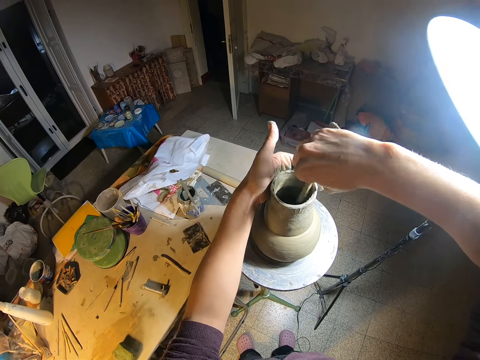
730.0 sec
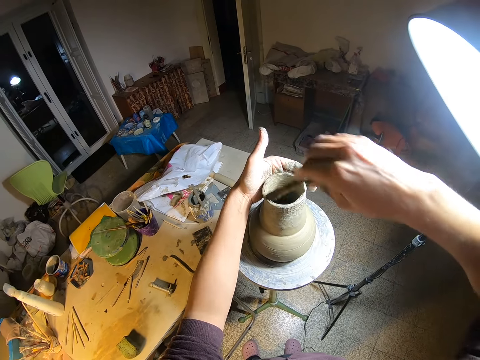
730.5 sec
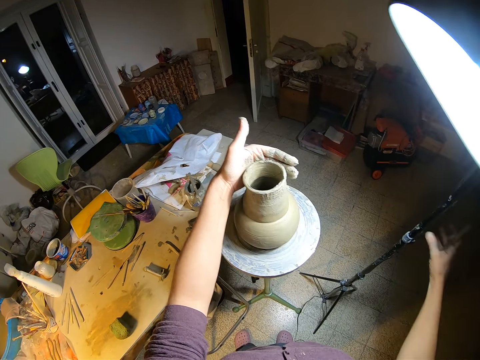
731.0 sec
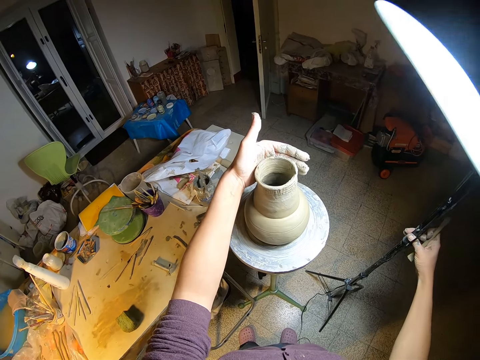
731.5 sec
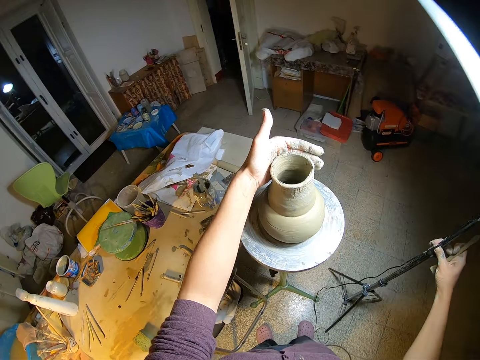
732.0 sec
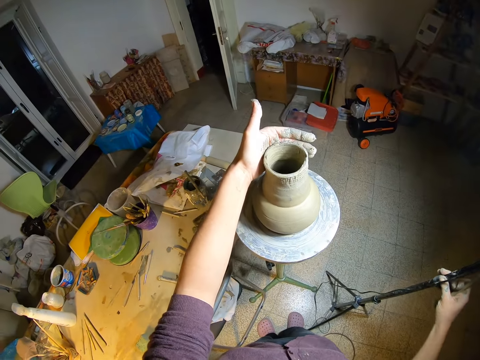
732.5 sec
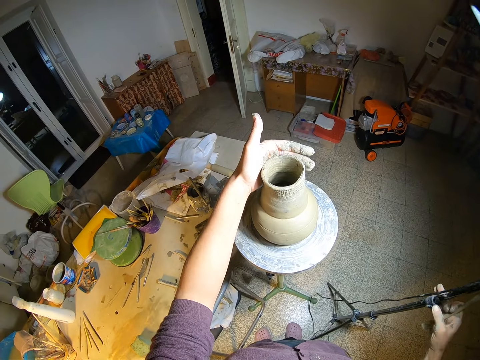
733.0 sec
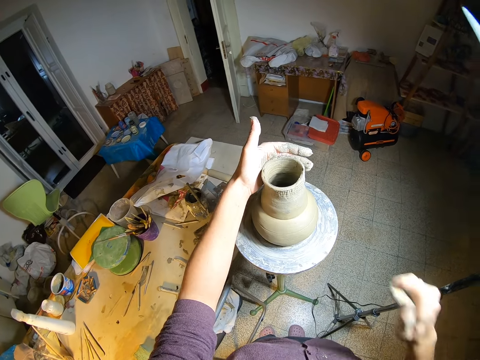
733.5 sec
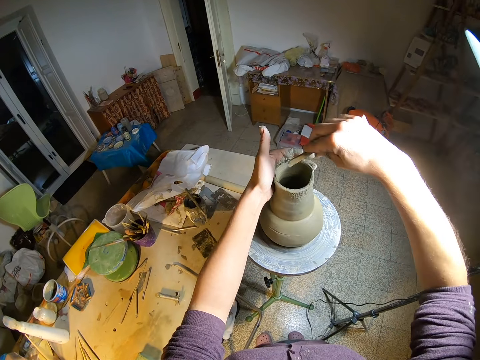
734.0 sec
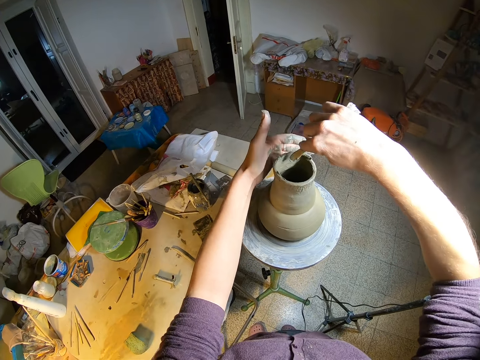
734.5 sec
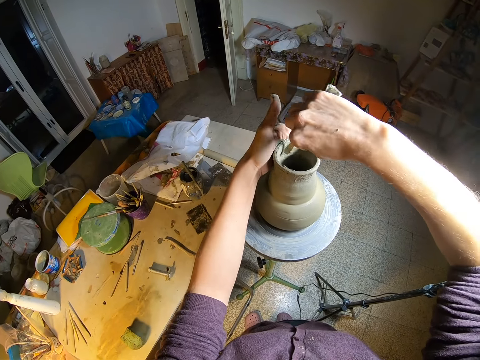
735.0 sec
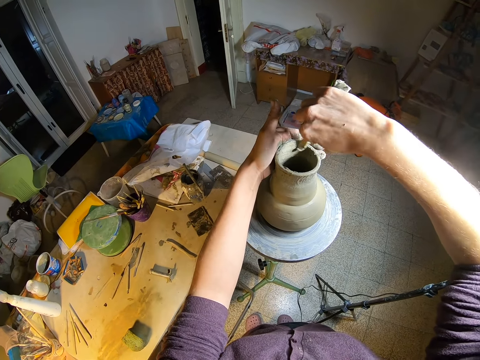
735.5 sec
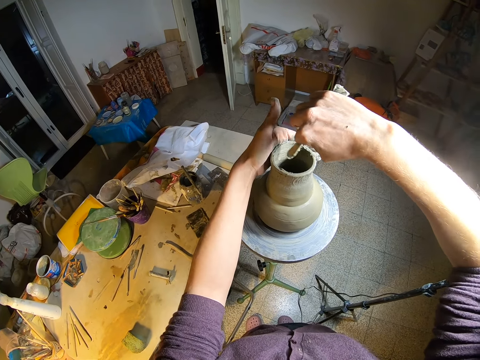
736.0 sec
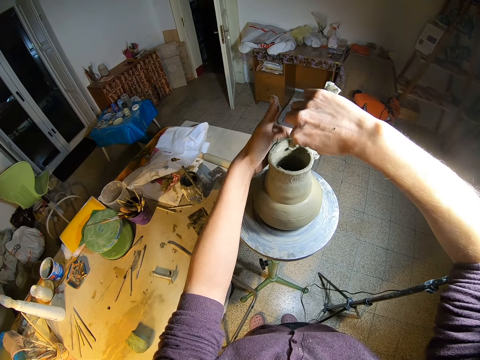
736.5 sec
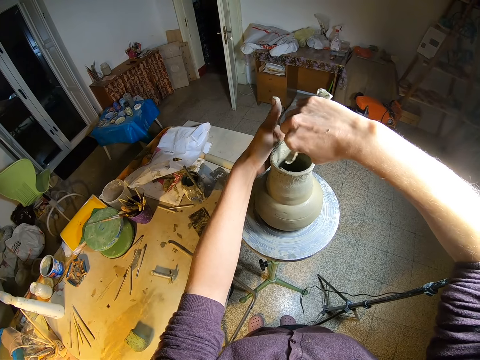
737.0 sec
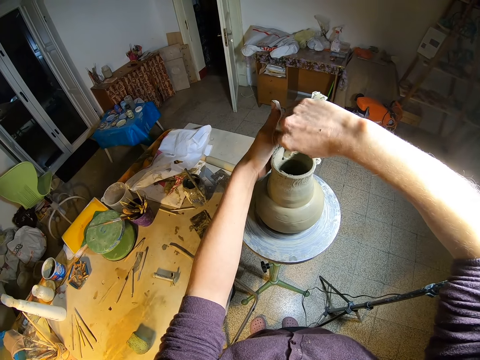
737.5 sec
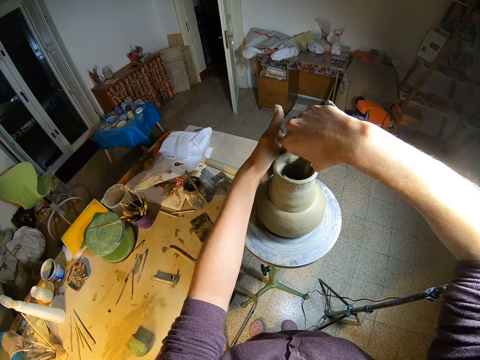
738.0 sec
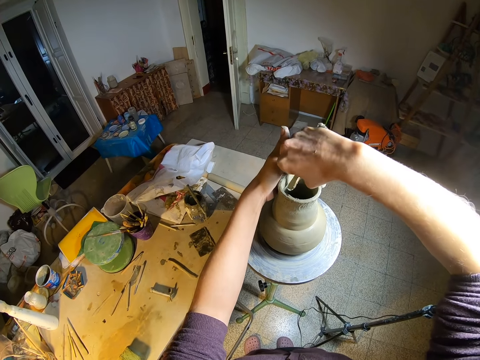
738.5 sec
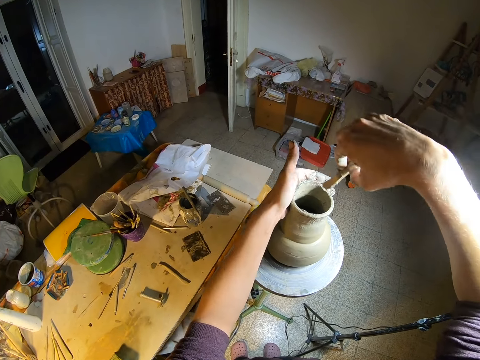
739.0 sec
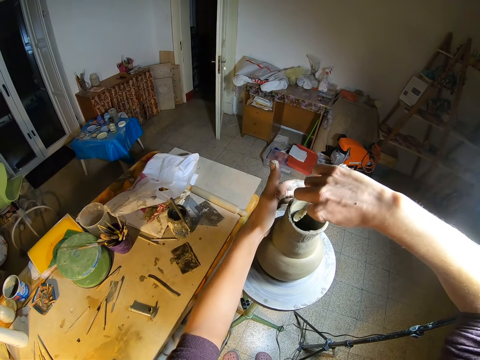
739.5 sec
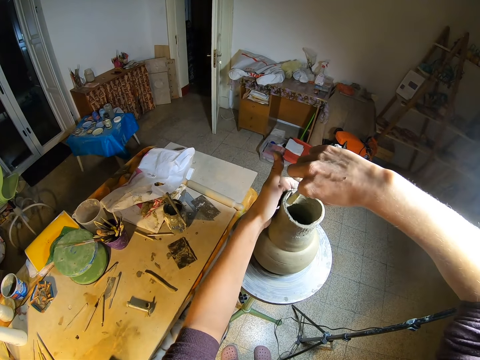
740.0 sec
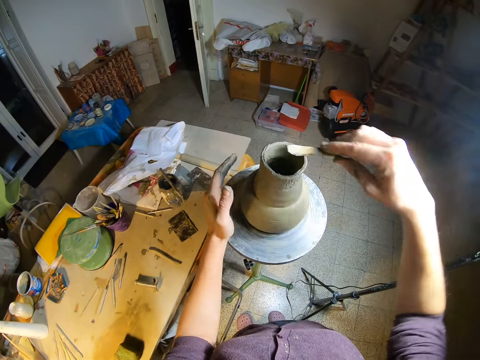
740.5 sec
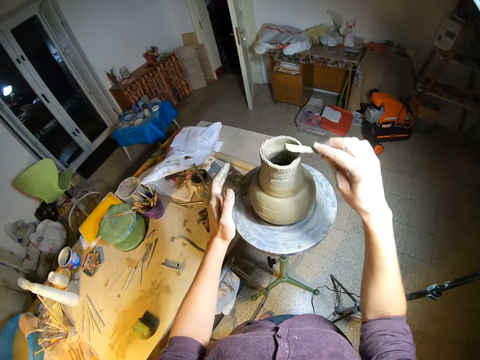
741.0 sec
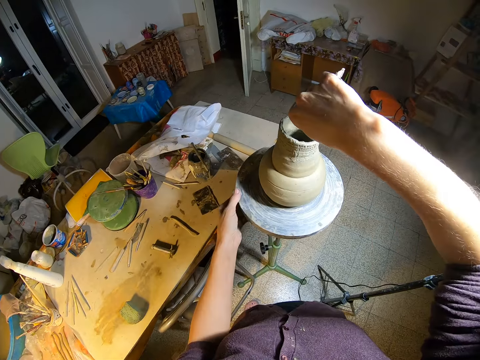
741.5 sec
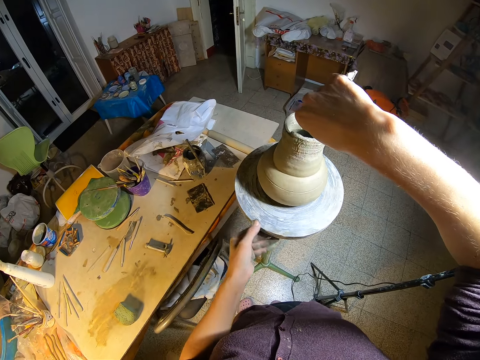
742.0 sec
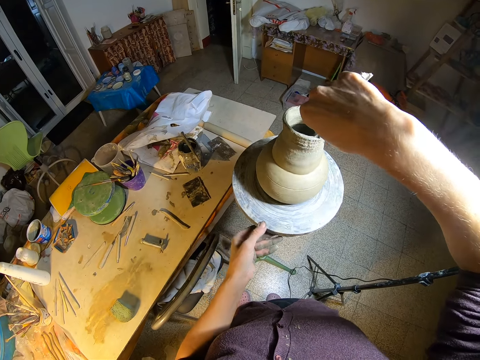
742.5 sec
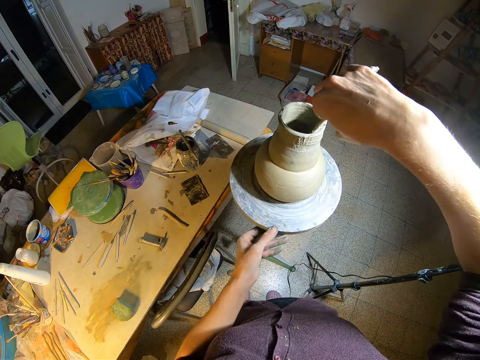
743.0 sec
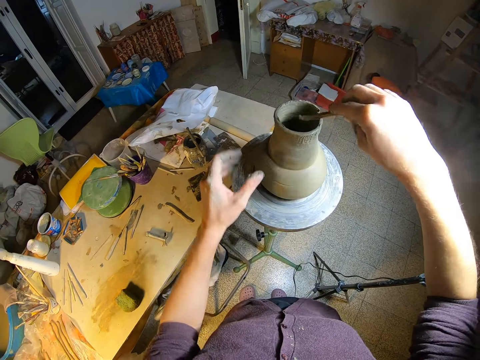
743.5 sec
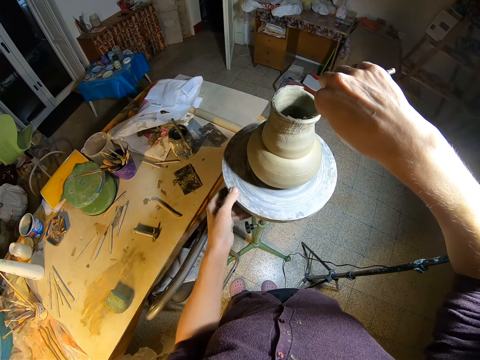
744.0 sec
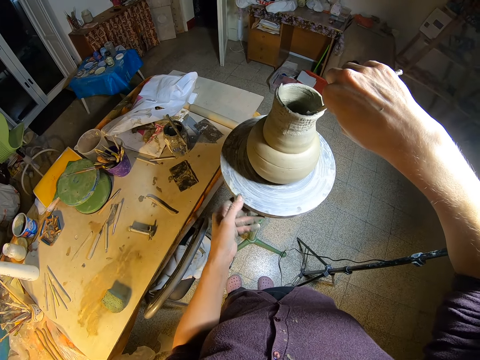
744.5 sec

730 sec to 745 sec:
The camera wearer adjusts a lamp with her right hand. They shape the pot. They spin the wheel with his right hand and smoothen the clay vase with the stick.

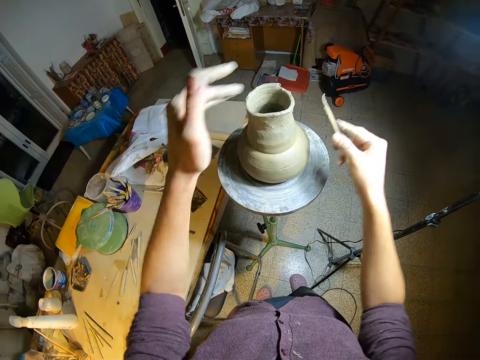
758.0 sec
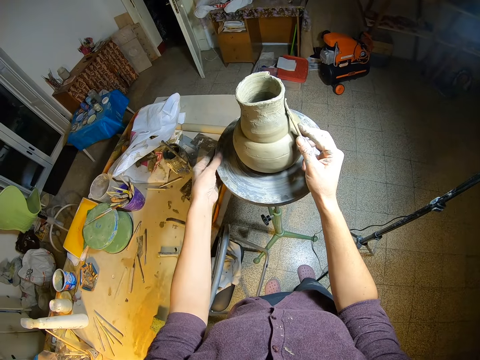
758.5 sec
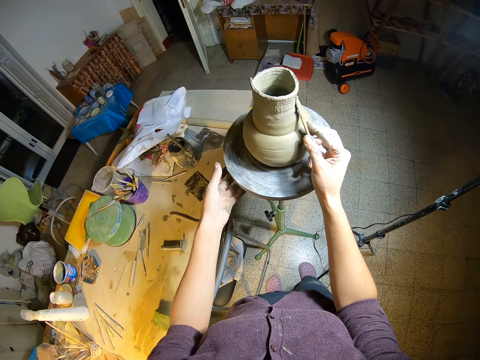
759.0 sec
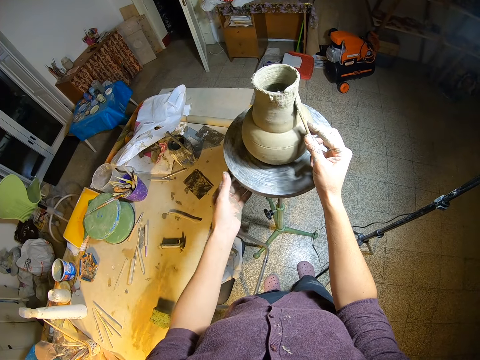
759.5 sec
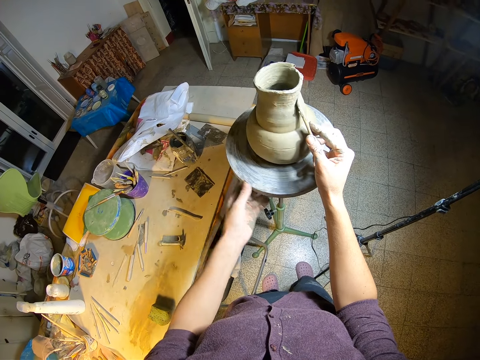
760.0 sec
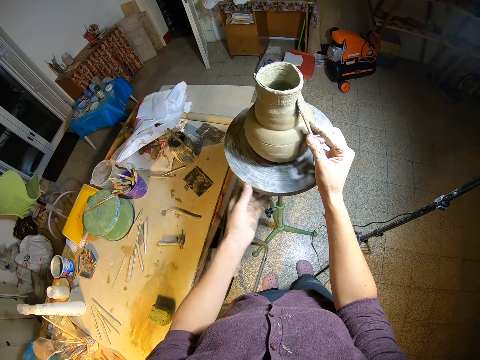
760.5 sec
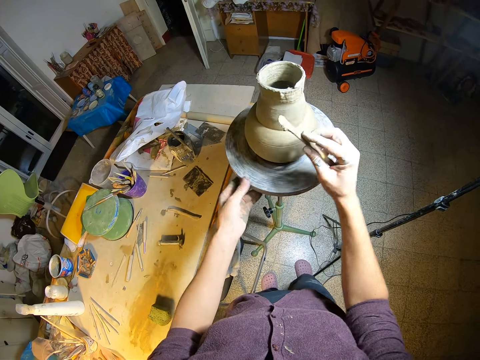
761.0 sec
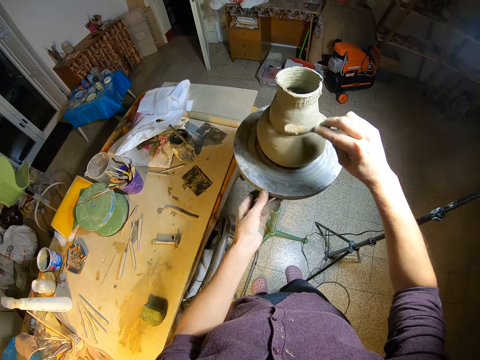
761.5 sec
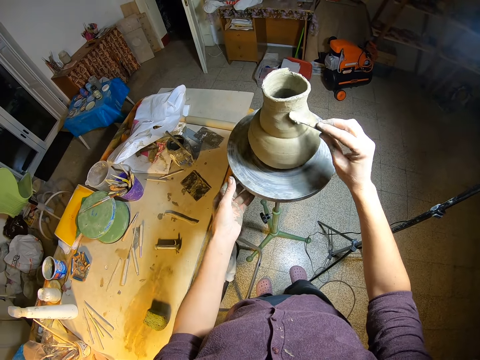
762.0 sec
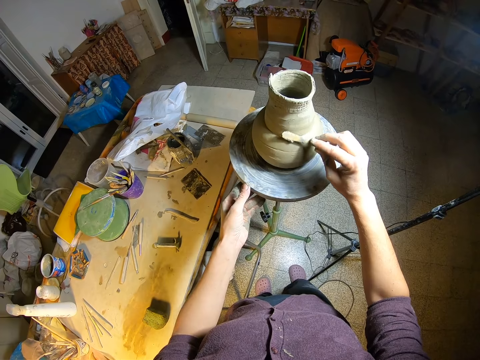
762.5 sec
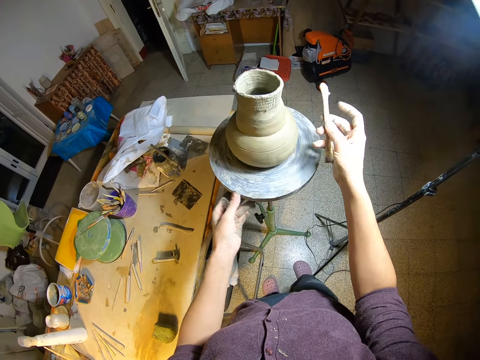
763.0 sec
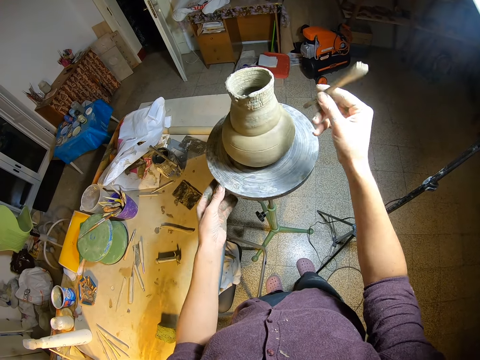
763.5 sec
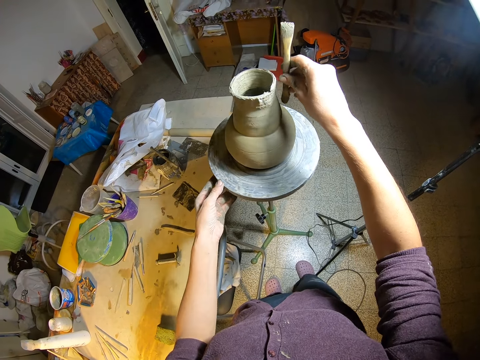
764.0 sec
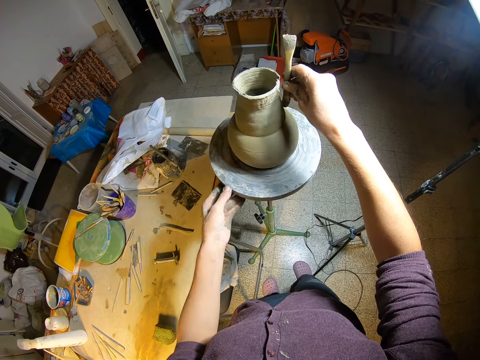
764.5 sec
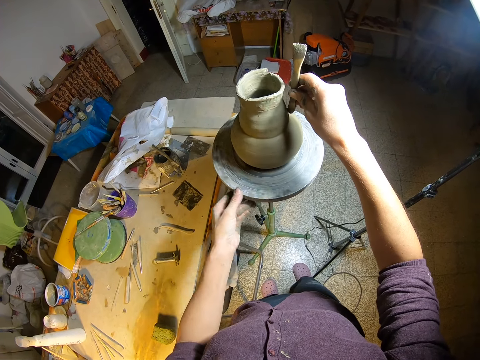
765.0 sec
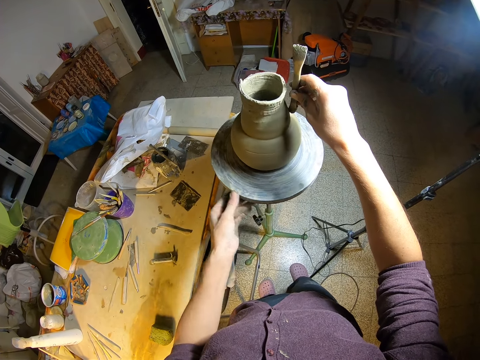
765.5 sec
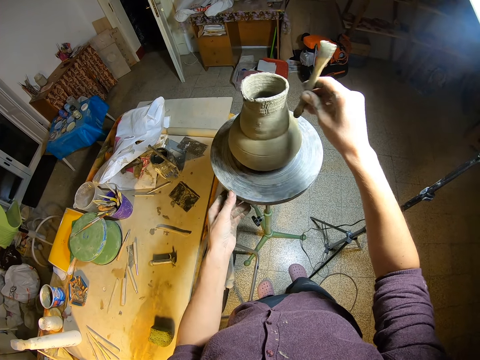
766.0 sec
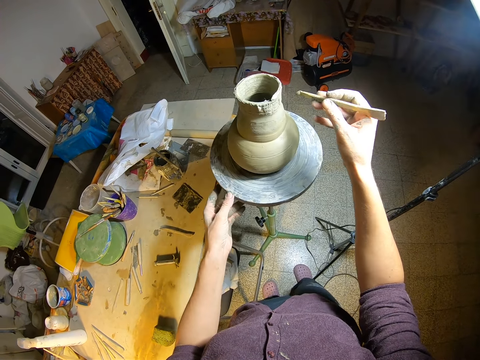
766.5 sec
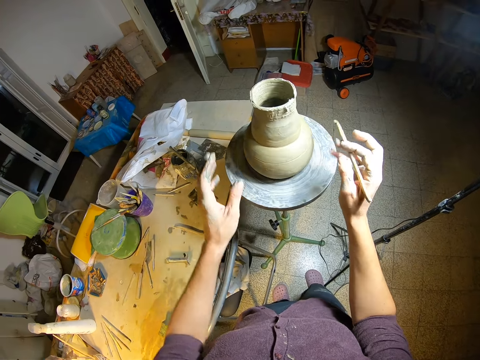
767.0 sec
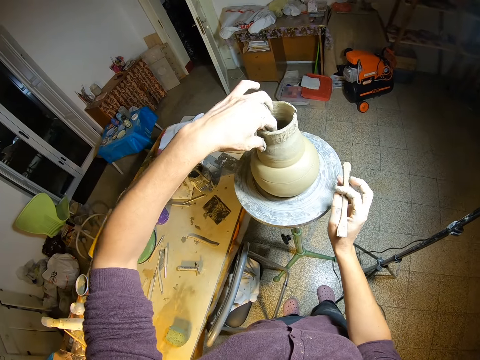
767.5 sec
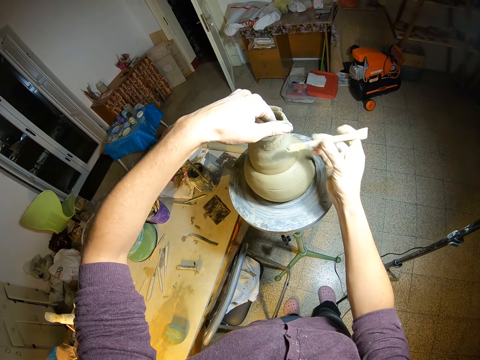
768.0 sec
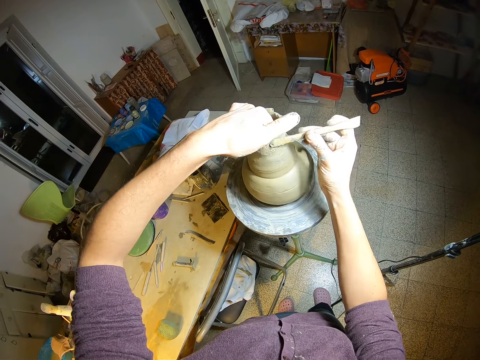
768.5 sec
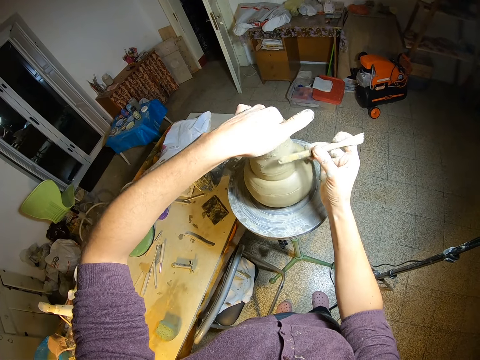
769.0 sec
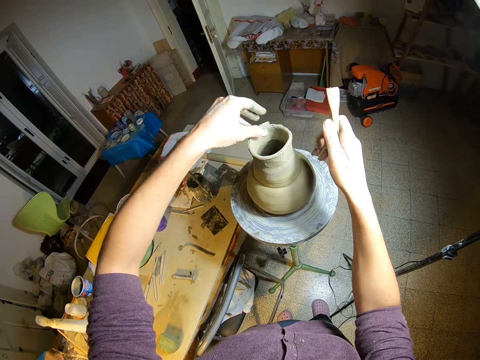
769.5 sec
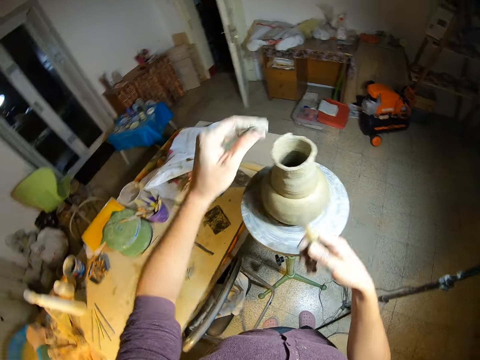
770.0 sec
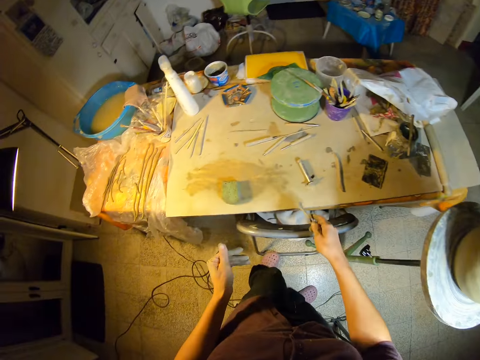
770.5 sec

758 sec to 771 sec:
The camera wearer spins the wheel with his right hand. He smoothens the clay vase with the stick.
